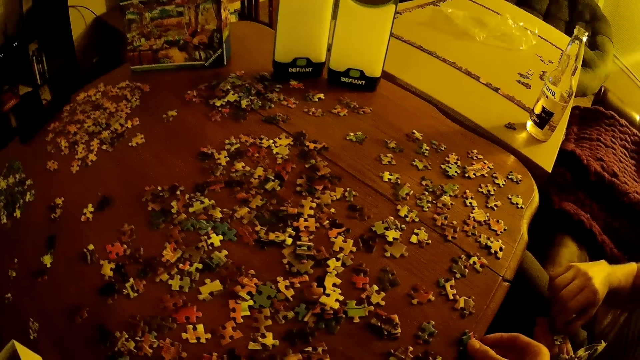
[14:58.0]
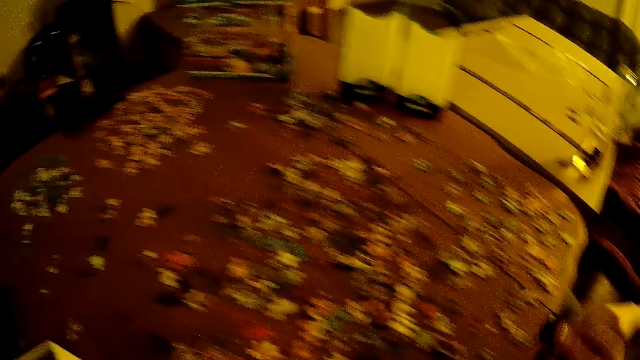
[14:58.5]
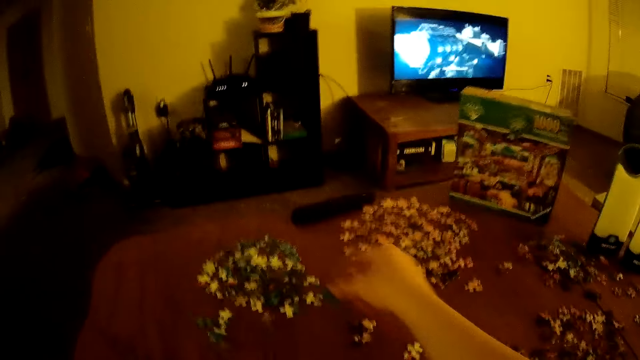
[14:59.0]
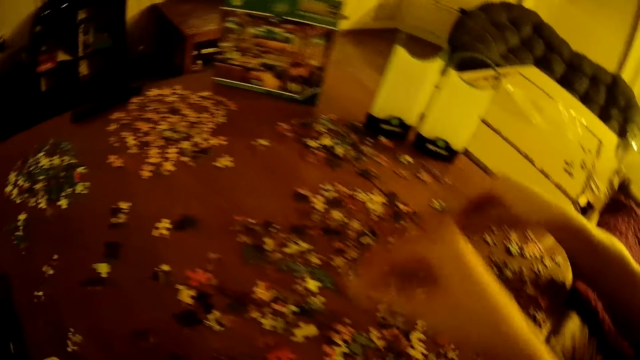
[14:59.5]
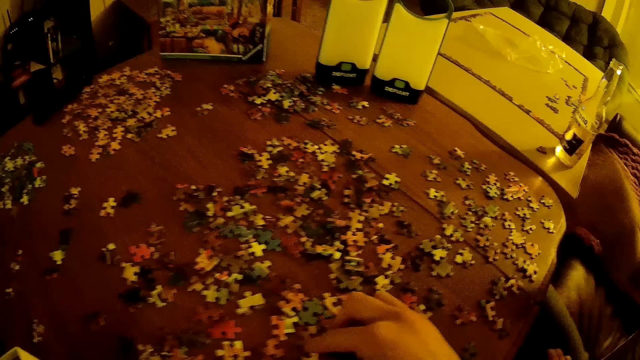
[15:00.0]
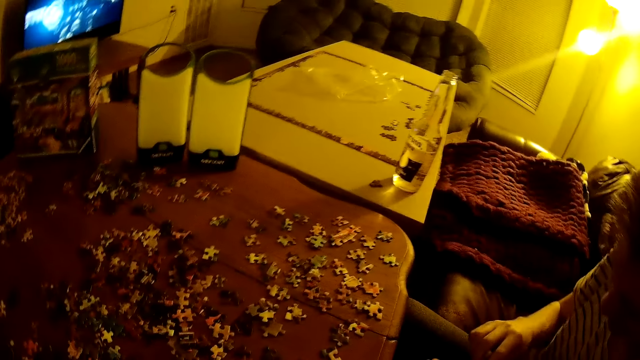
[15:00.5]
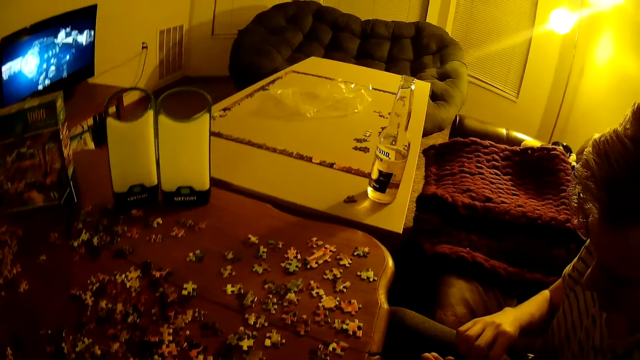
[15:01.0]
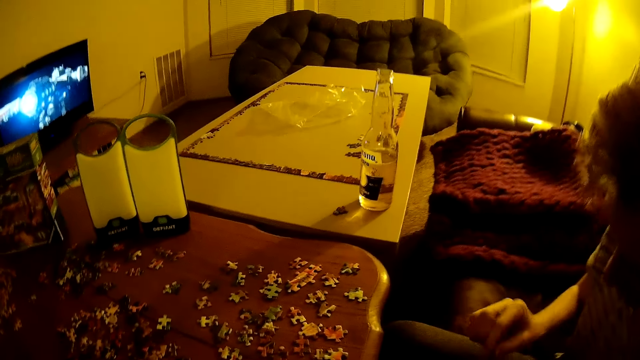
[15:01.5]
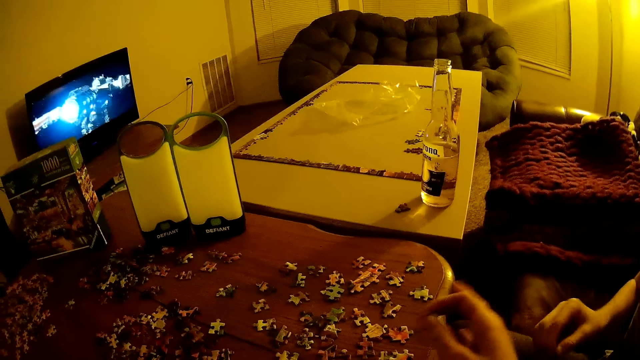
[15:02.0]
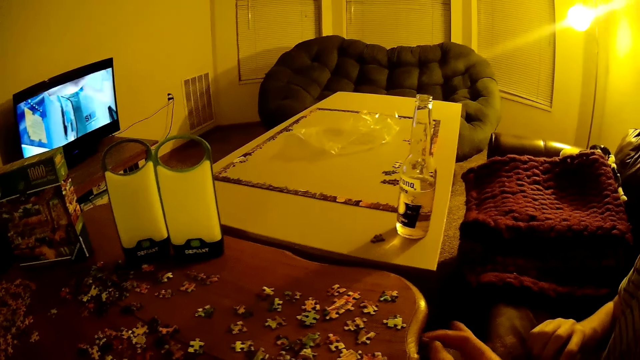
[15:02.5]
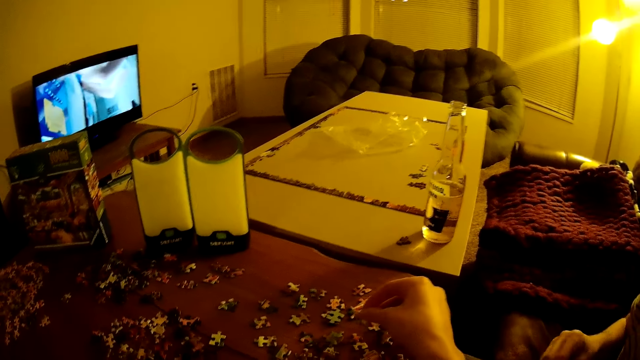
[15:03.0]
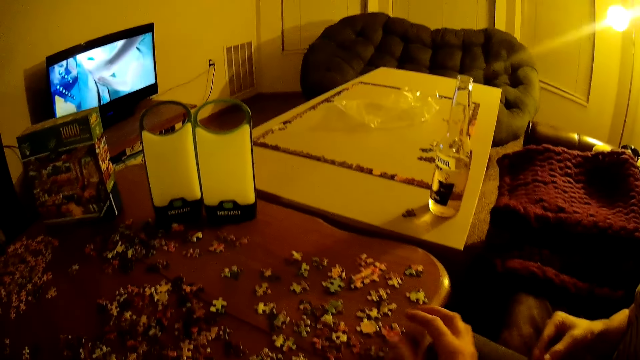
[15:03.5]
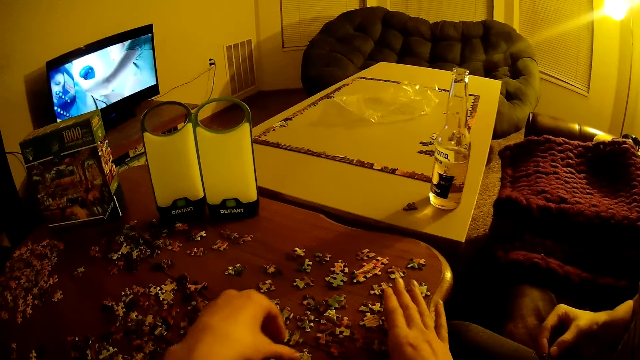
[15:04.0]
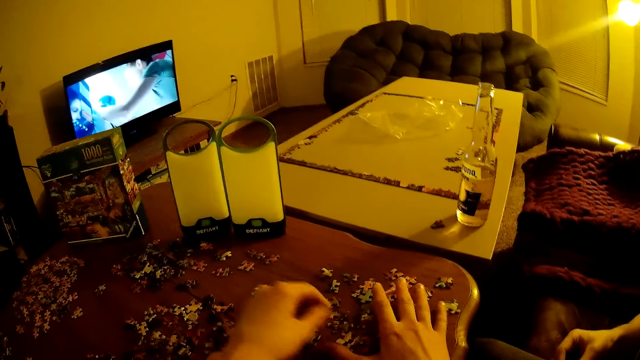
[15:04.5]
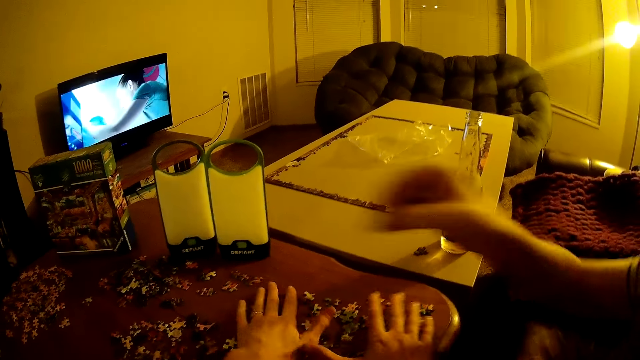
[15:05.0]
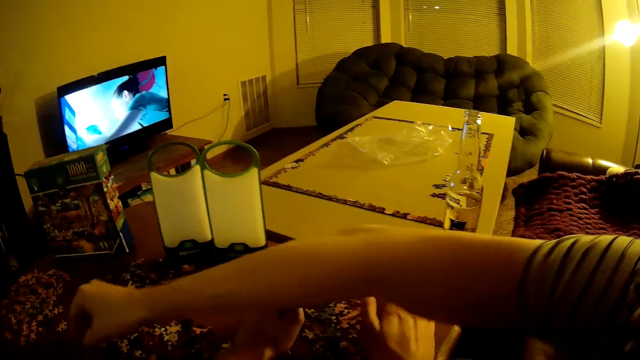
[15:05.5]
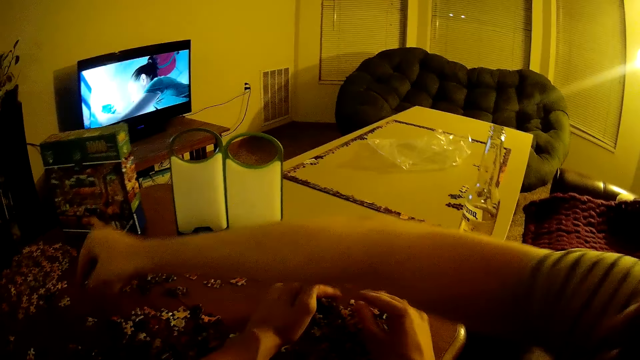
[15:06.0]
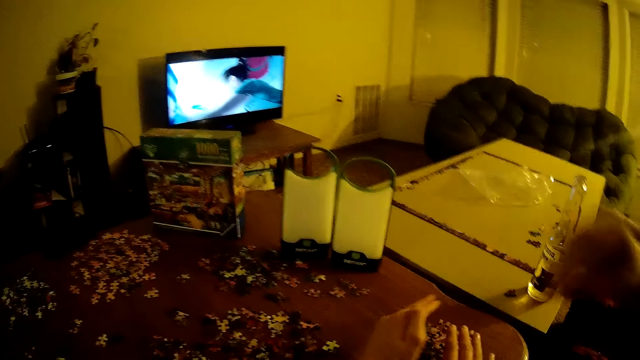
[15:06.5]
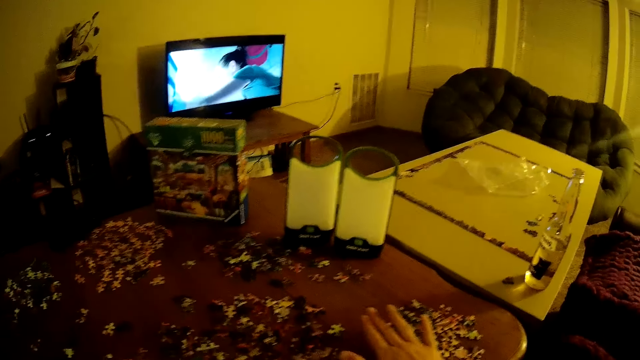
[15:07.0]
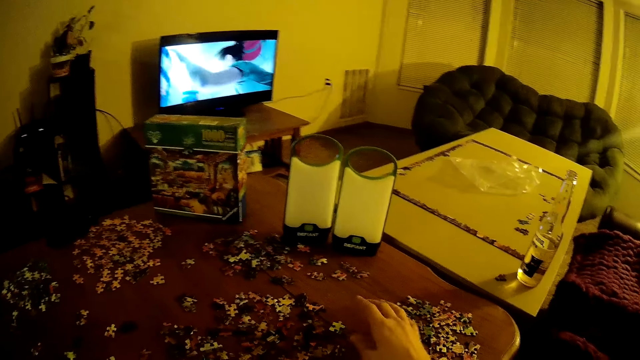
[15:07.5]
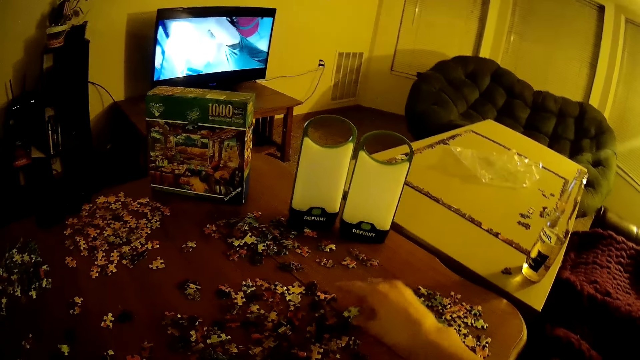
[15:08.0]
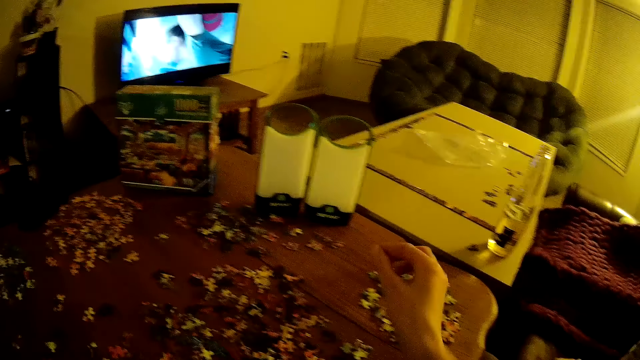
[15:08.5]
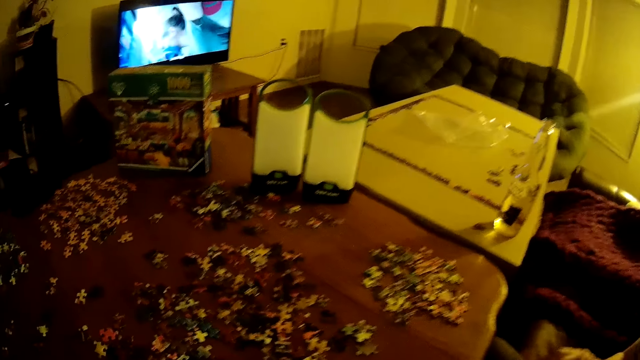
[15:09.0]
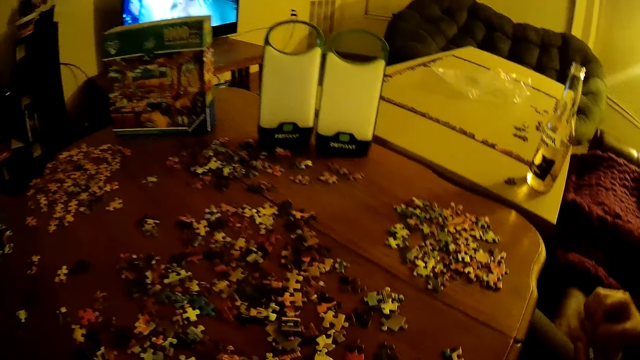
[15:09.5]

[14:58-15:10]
A man puts puzzles on the table. The camera wearer moves puzzles on the table. The man puts a puzzle on the table.

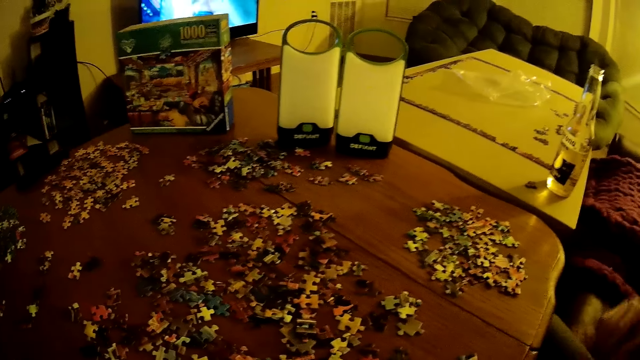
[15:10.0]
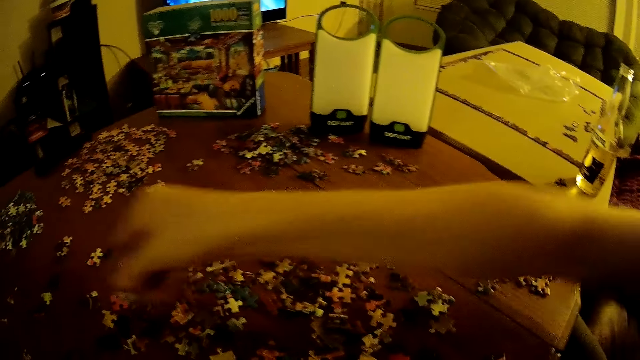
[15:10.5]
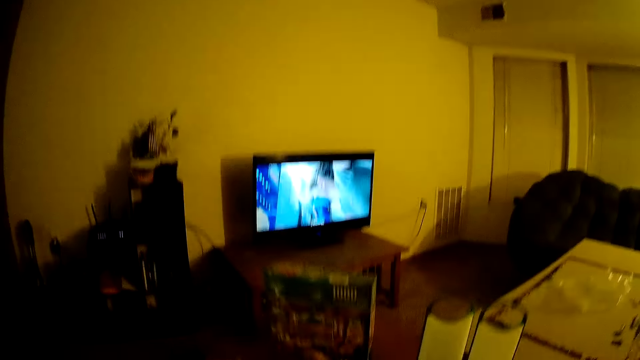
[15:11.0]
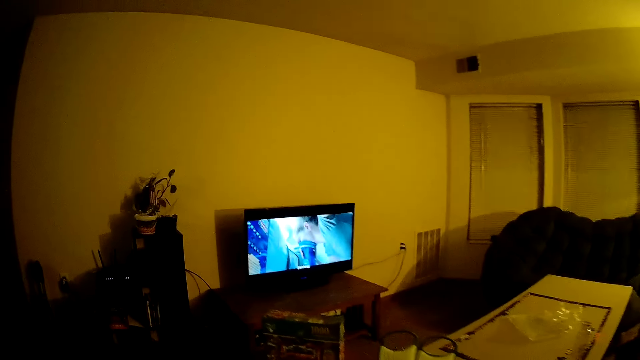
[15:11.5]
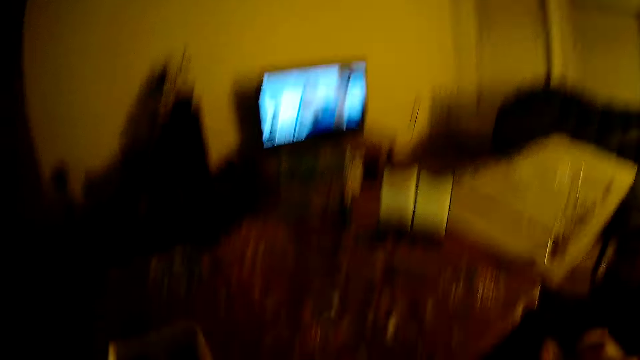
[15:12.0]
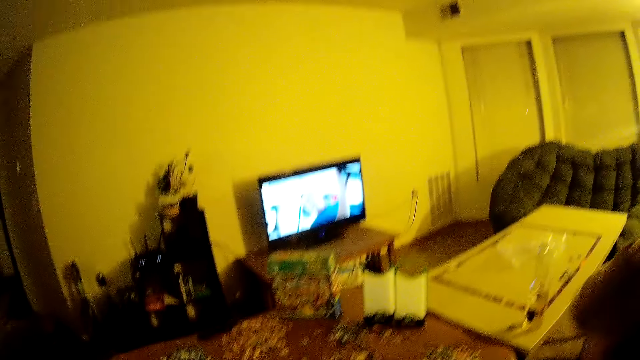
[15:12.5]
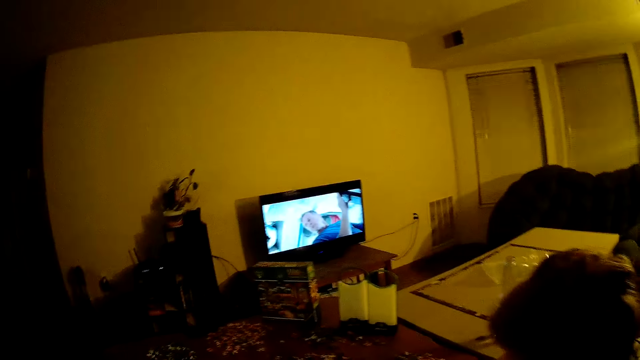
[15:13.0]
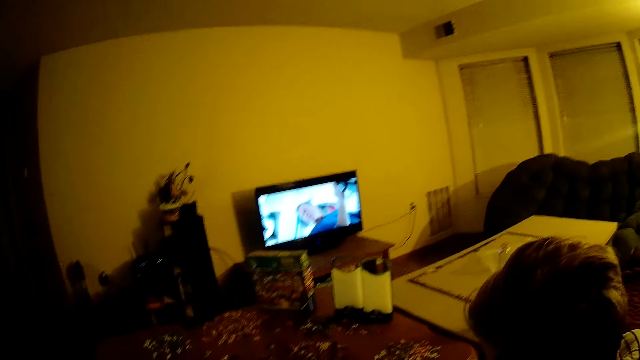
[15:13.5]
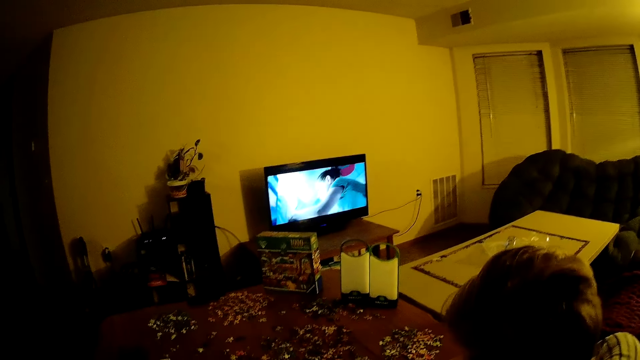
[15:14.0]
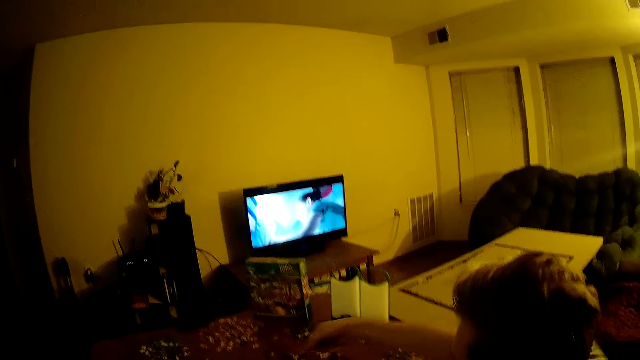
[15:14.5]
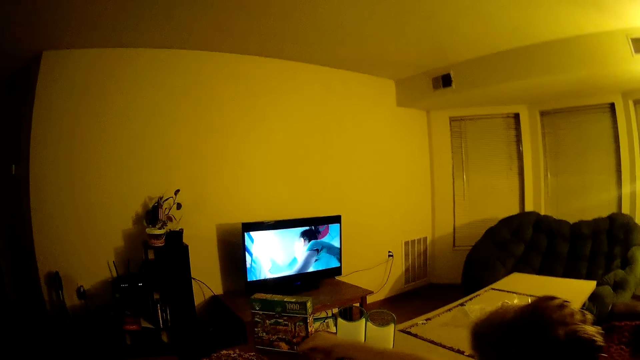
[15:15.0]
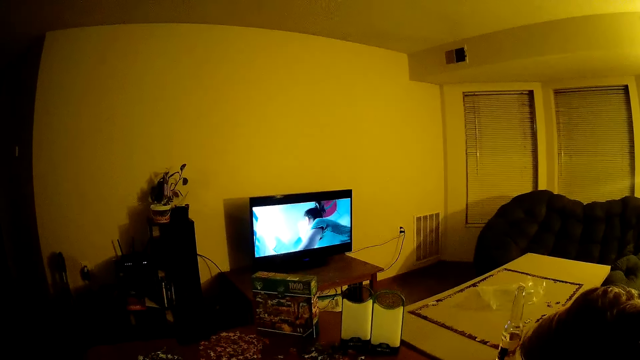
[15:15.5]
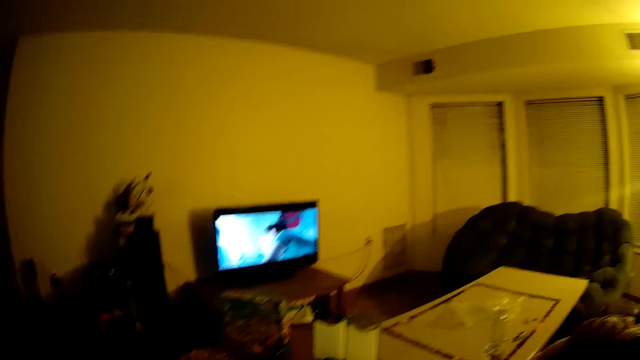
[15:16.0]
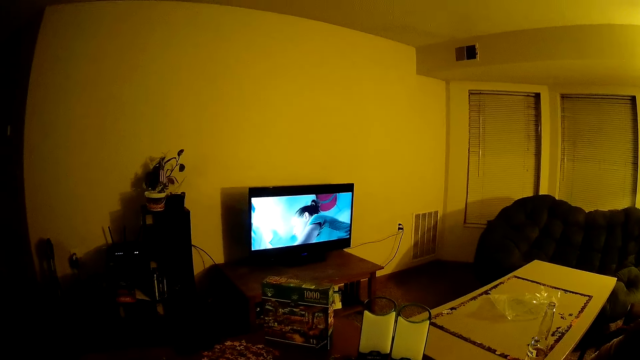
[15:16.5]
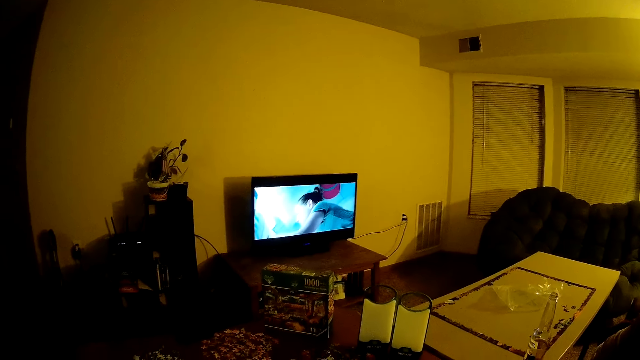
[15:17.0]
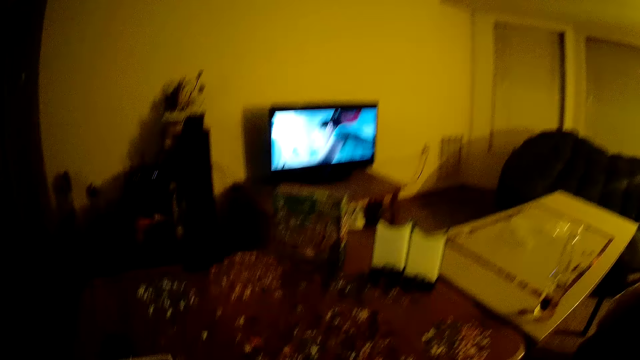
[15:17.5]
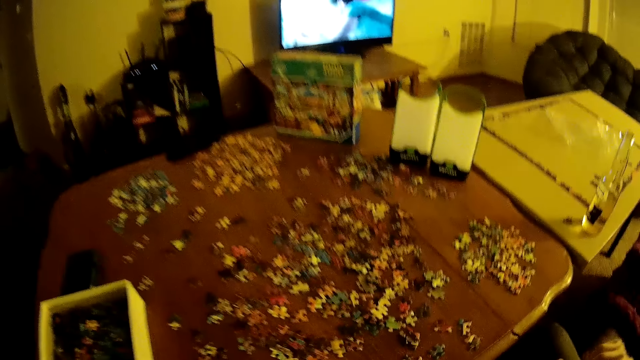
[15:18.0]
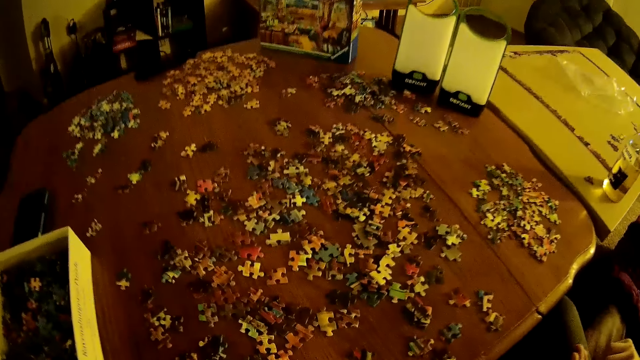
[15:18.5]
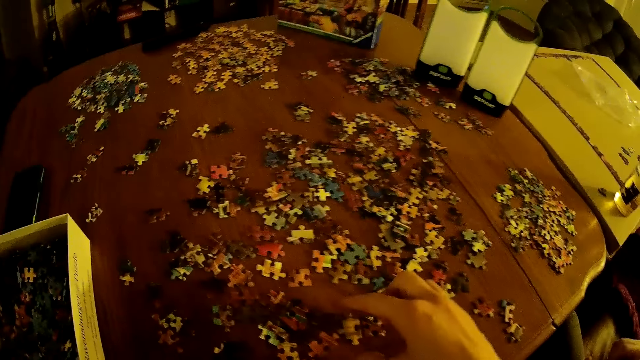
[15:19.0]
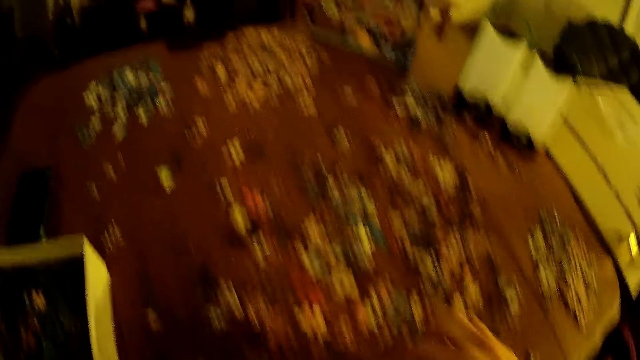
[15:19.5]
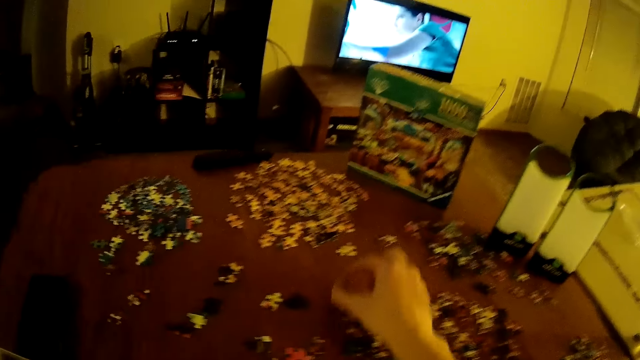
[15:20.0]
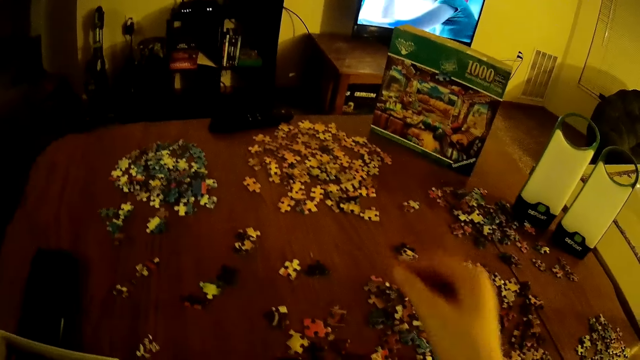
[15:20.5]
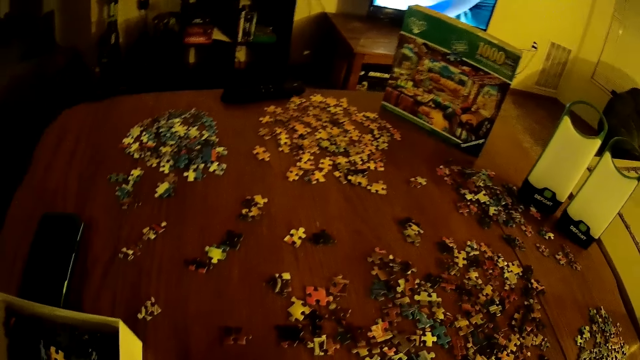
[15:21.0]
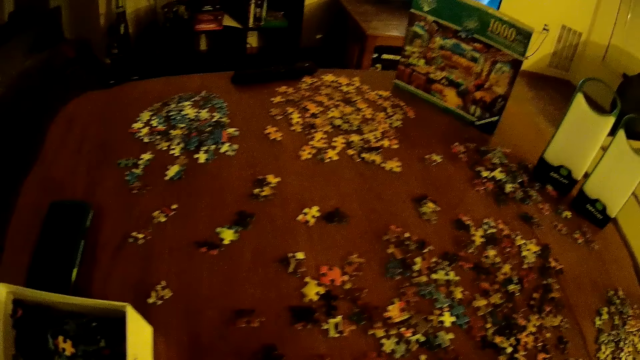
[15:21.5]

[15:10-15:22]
The camera wearer moves puzzles on the table.
